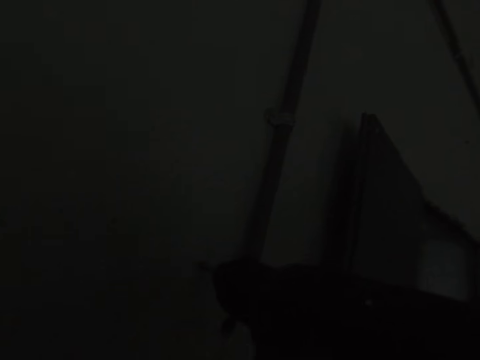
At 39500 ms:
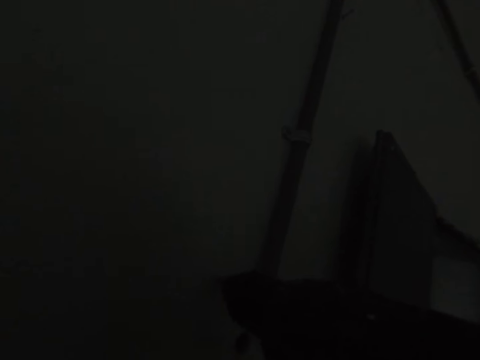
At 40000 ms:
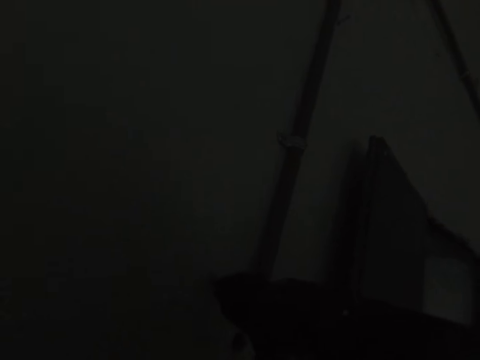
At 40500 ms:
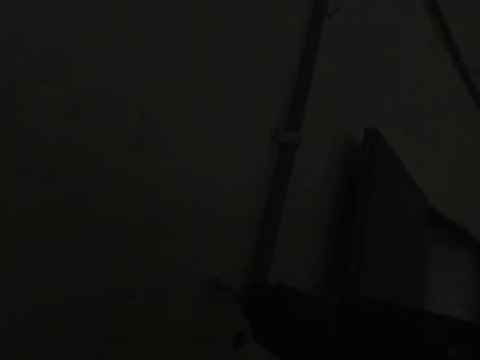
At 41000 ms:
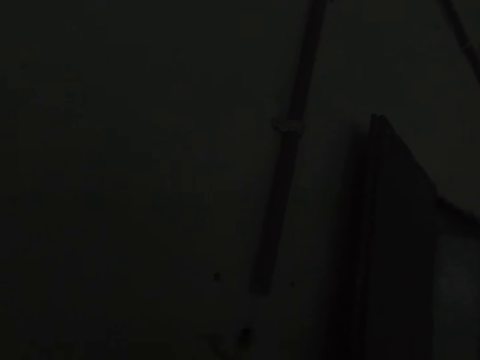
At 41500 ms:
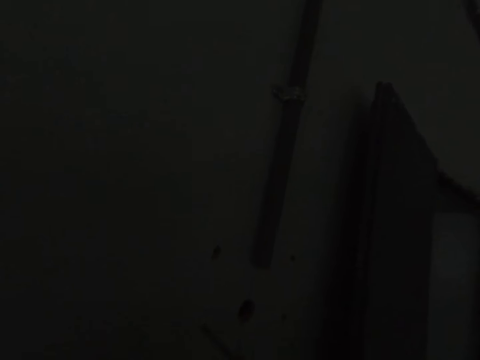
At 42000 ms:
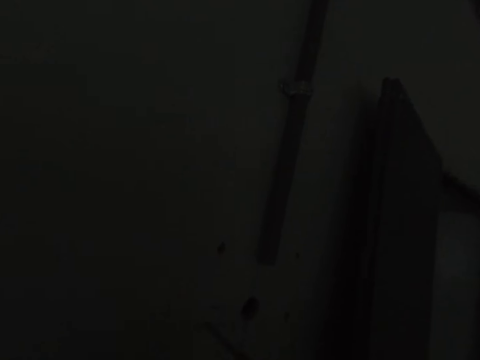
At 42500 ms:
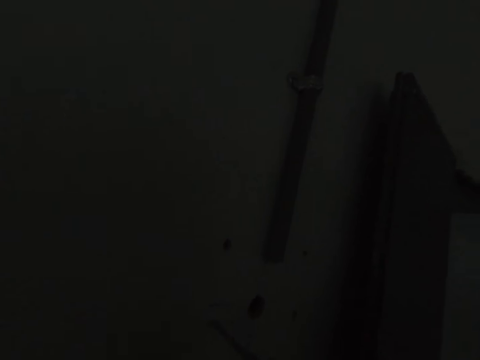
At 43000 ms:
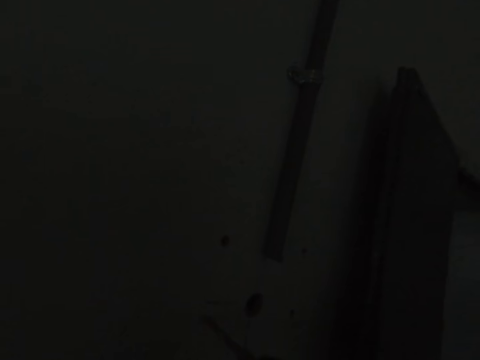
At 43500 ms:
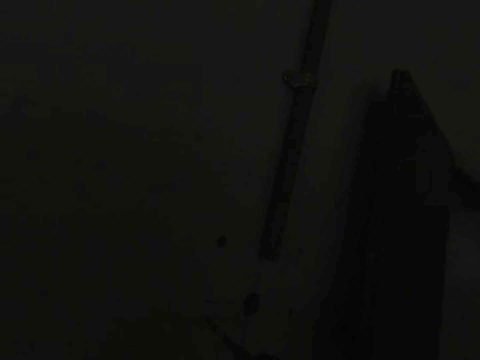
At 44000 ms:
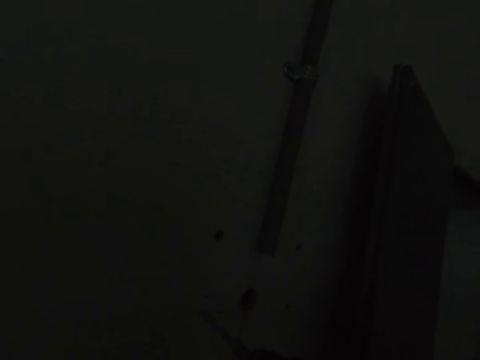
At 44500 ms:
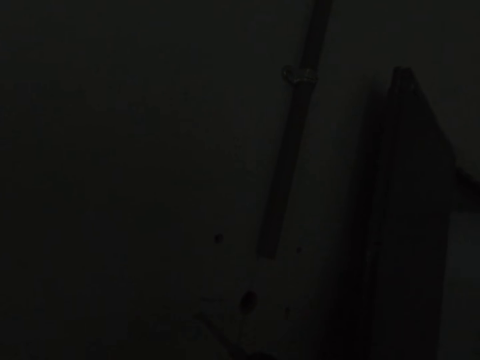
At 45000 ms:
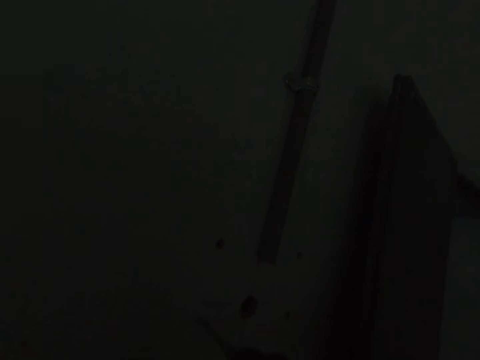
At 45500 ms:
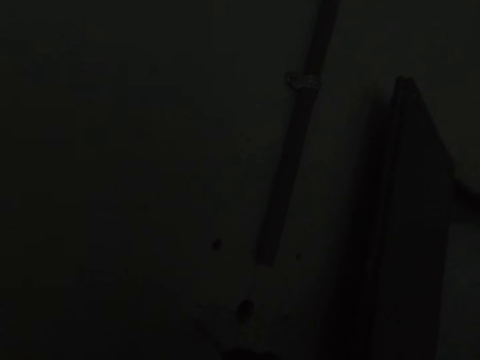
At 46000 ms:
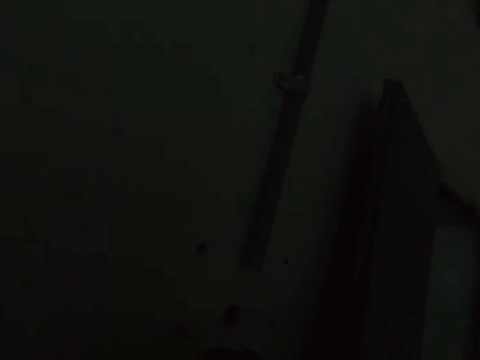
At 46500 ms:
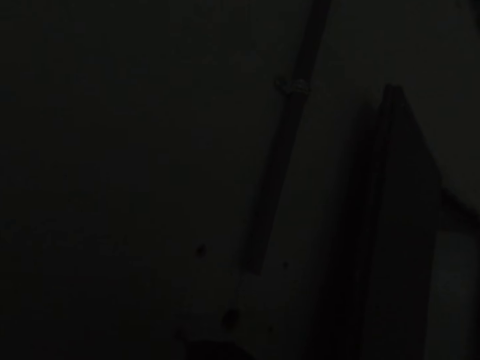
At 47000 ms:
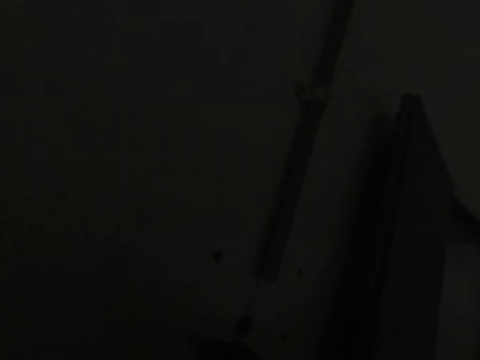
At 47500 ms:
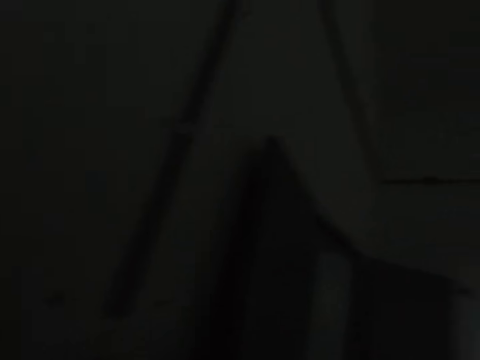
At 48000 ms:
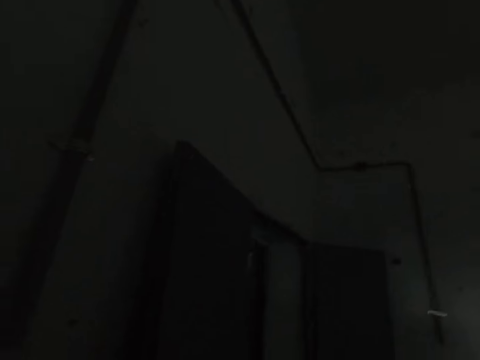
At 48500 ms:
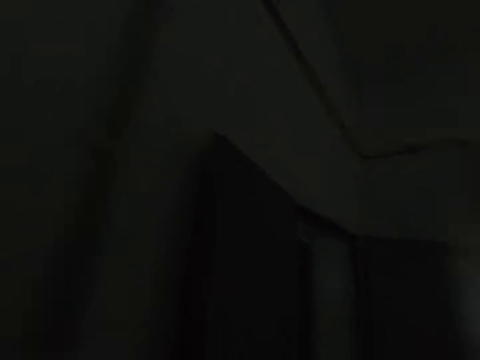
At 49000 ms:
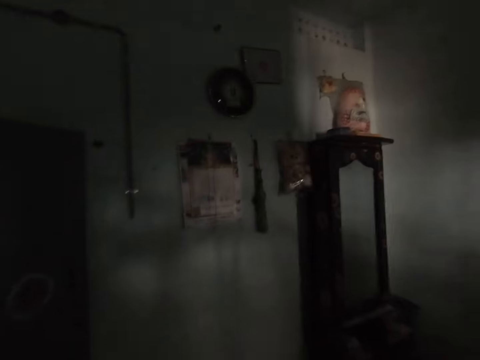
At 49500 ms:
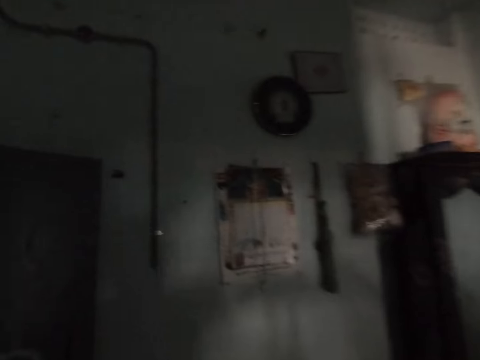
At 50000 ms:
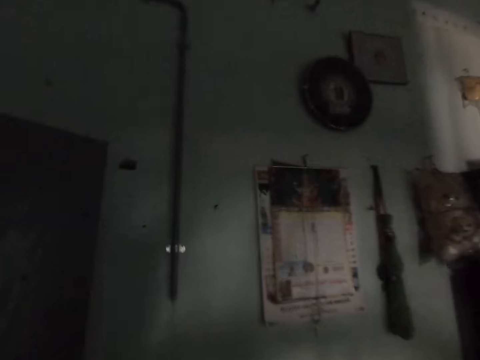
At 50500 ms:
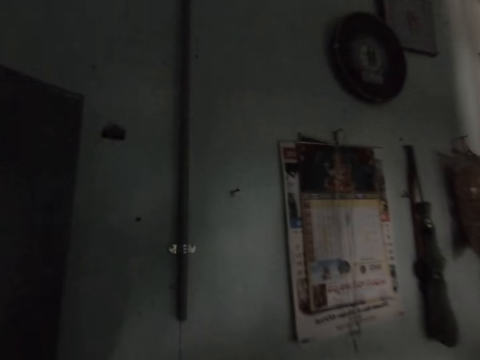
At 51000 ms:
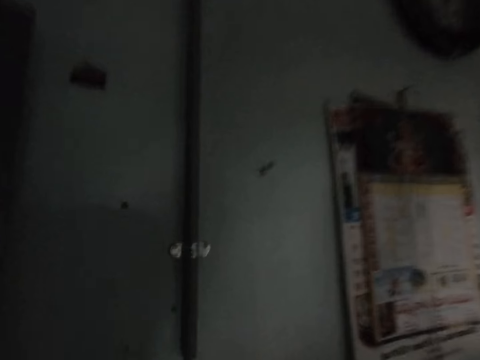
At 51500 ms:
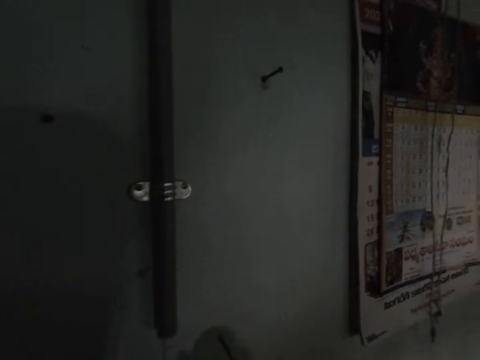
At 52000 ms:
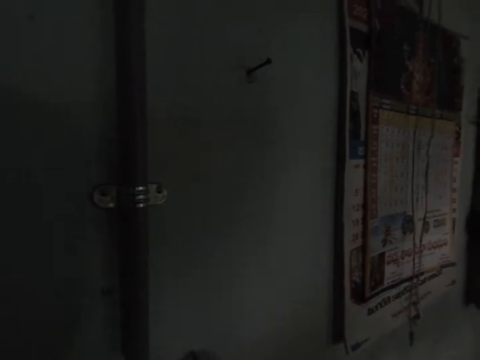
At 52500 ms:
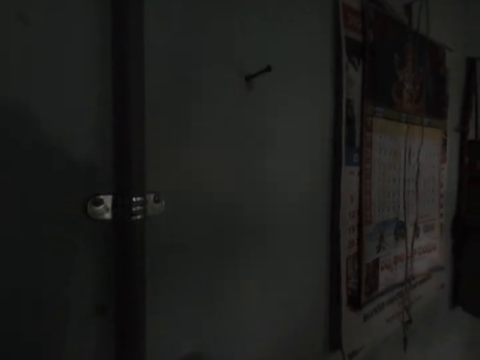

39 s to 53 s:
The camera wearer moves a drill. They drill a wall. They walk around the room in the house.

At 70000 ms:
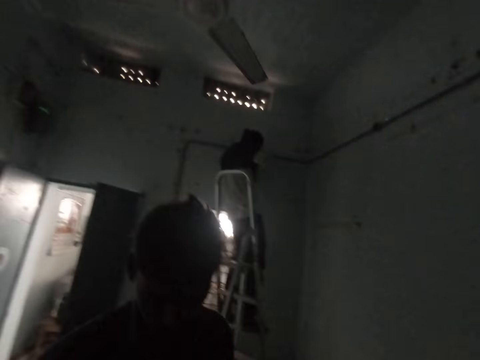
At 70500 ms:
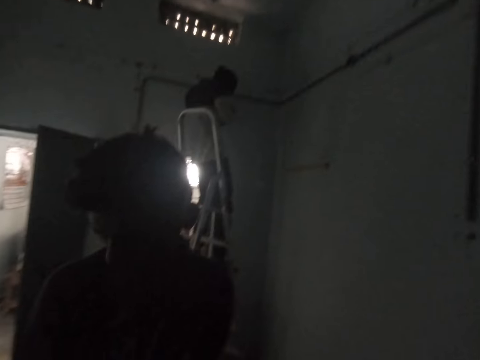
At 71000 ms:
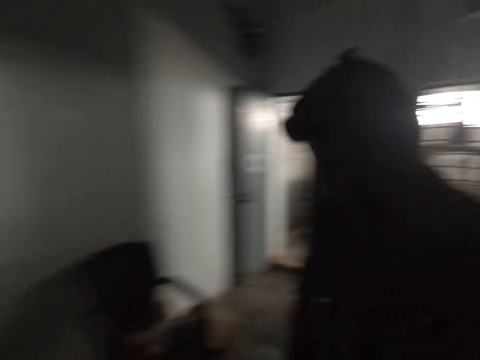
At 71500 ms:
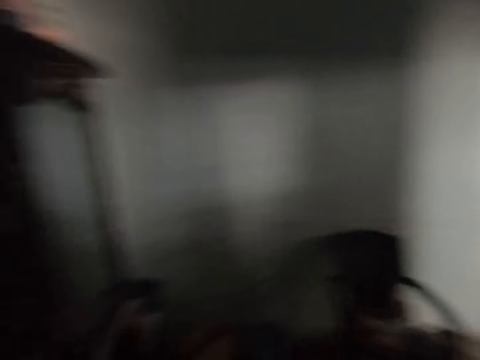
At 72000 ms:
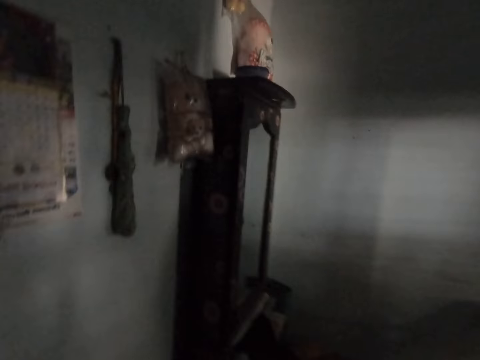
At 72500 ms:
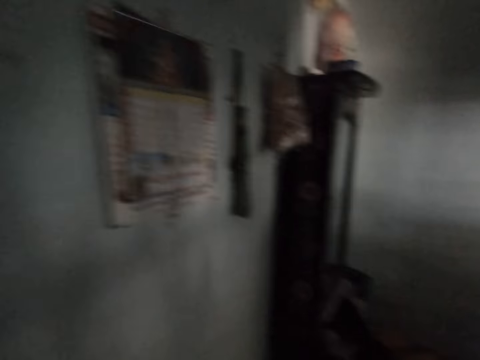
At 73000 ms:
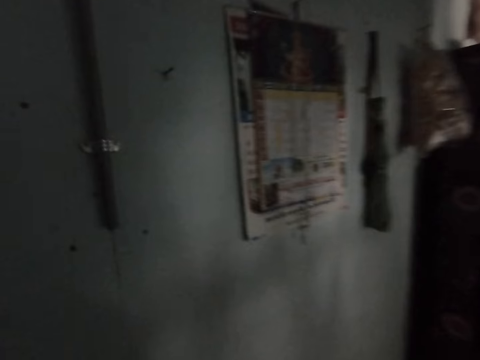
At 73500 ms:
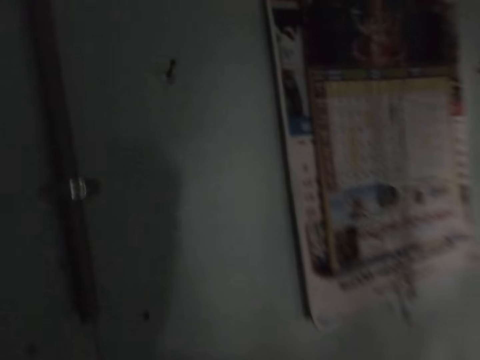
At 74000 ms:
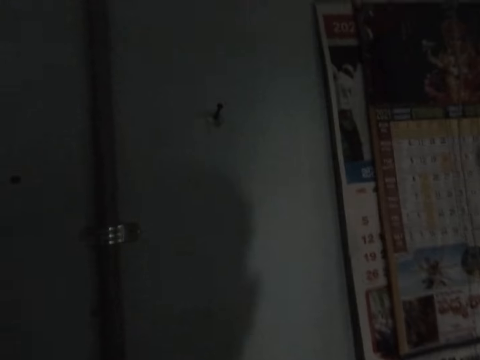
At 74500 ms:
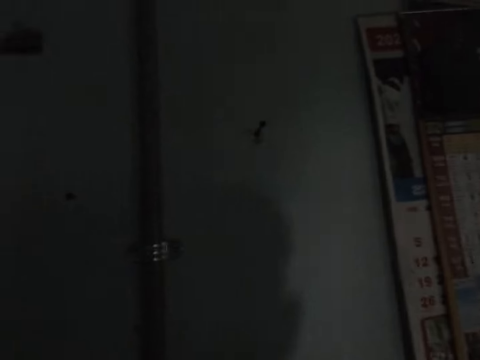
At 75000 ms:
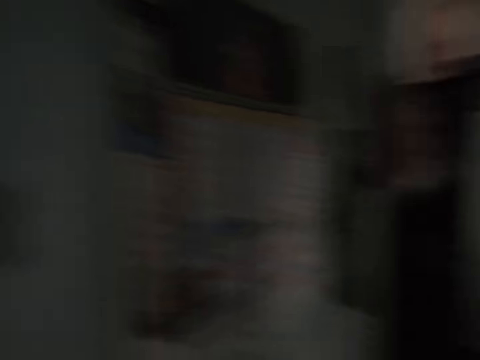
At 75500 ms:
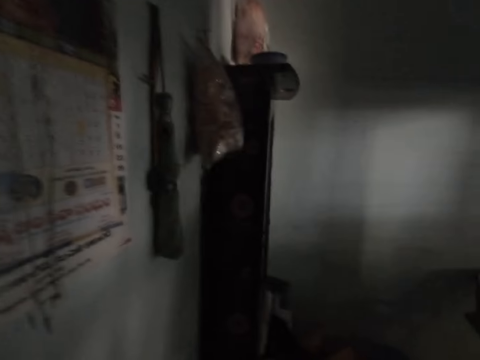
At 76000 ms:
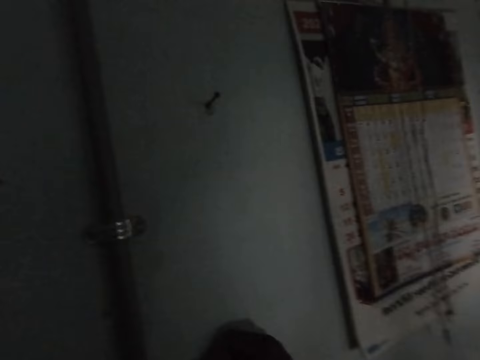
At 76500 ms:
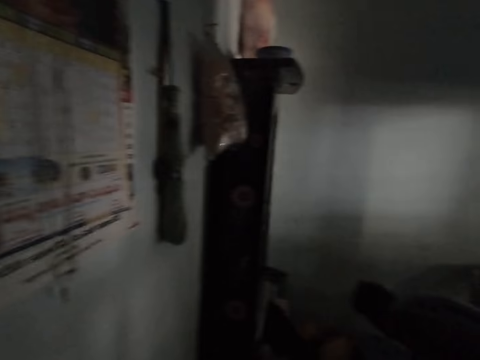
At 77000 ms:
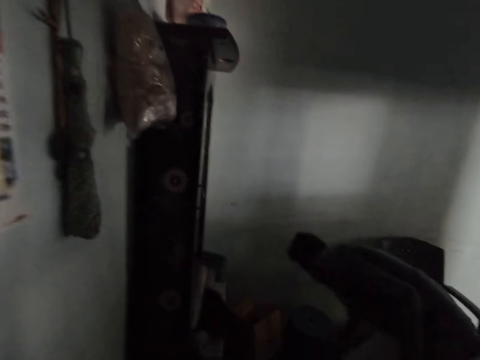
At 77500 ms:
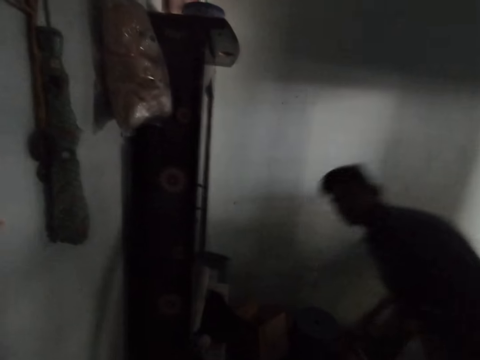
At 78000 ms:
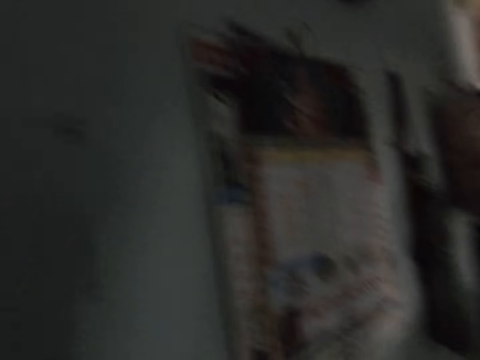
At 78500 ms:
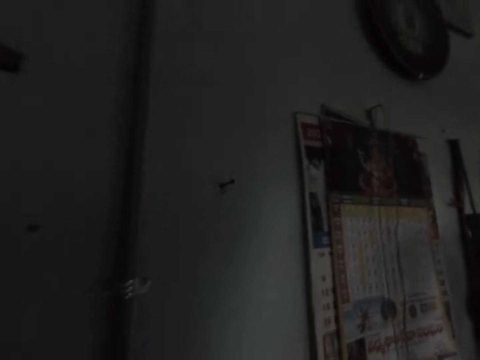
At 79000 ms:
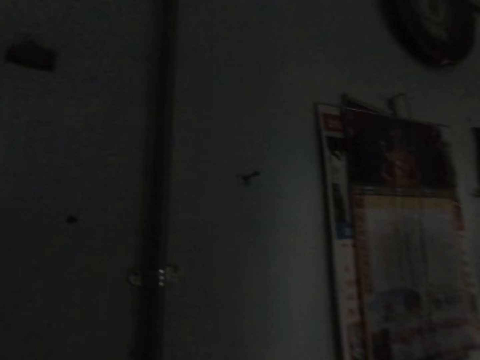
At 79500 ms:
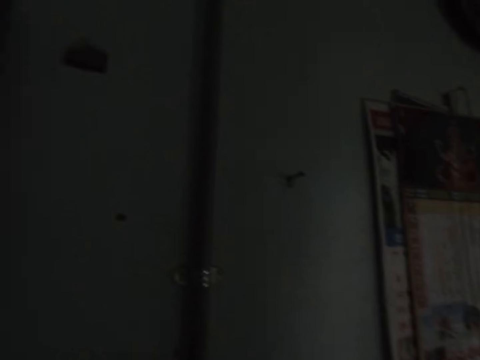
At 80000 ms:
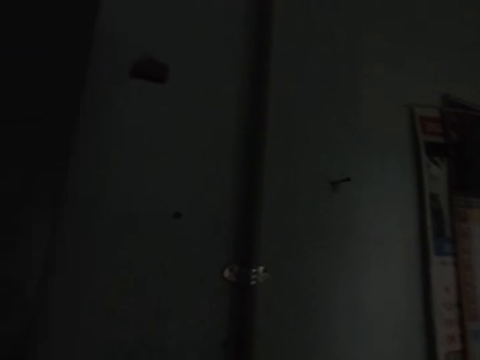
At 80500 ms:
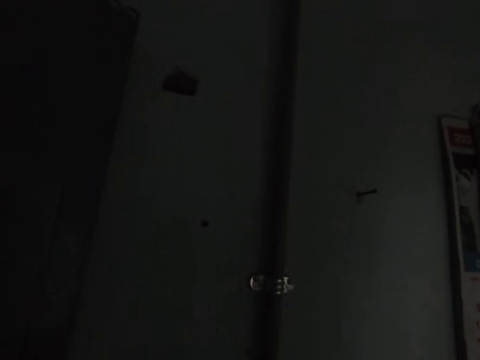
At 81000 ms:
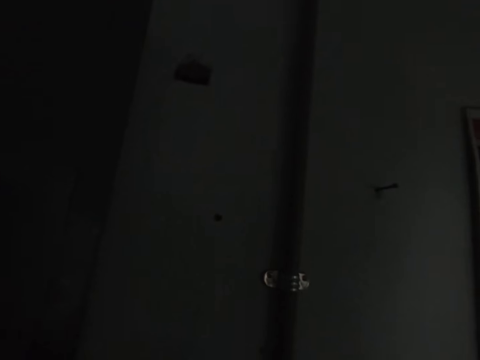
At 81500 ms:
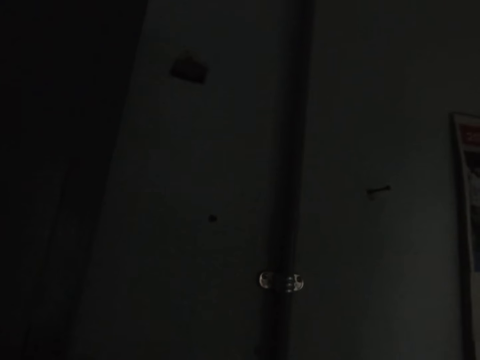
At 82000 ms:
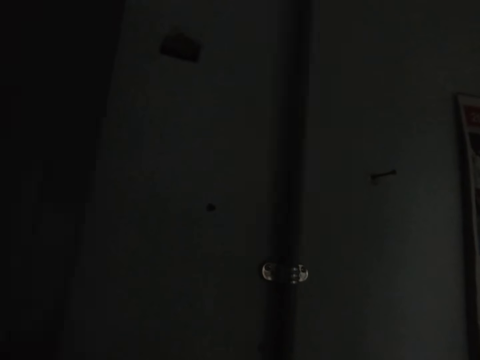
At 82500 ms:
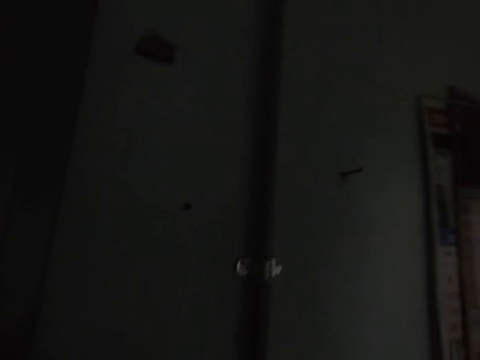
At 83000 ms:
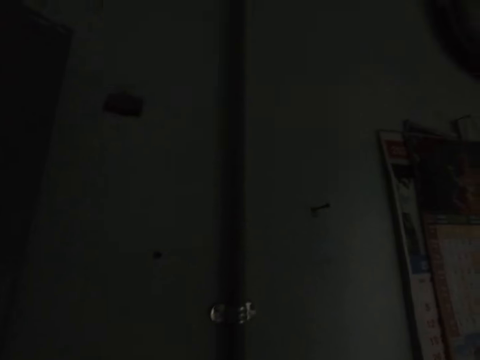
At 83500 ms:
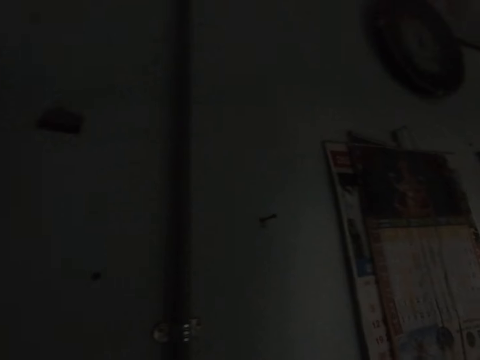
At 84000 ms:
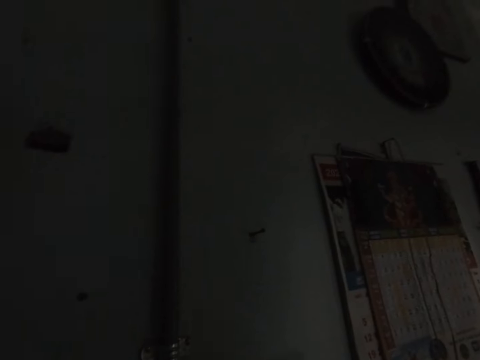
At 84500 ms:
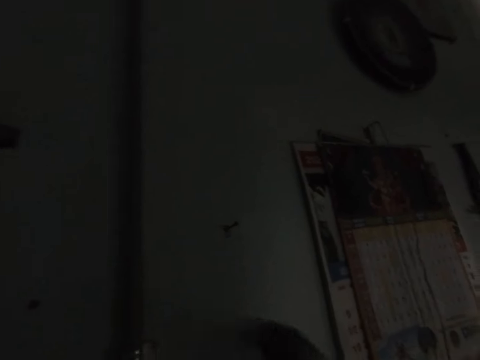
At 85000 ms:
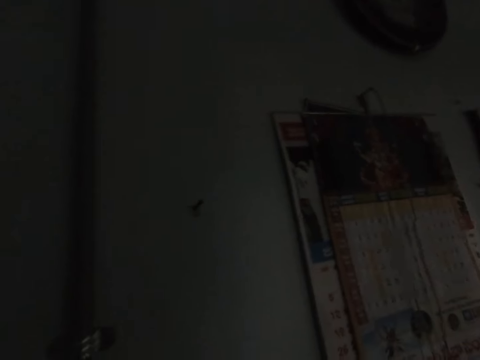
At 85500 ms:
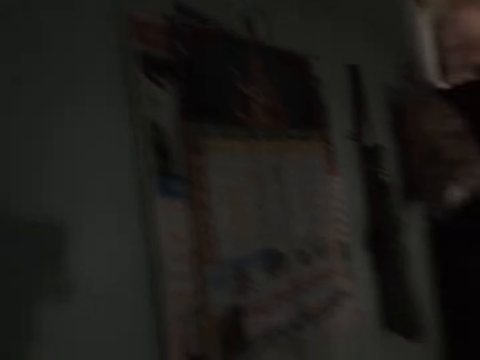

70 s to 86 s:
The camera wearer looks around. They converse. They look around. They hit the ground with the wrench. They raise the wrench.
